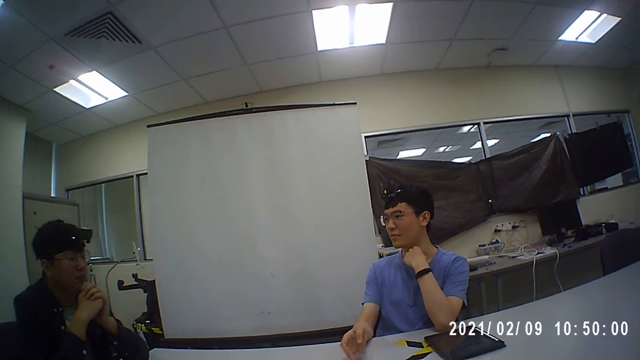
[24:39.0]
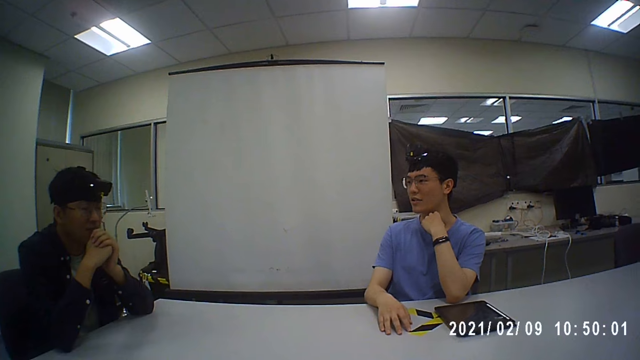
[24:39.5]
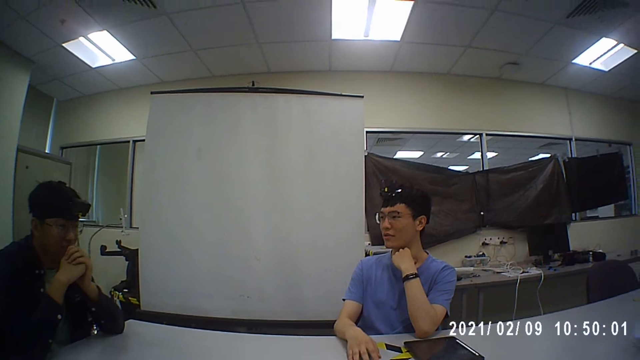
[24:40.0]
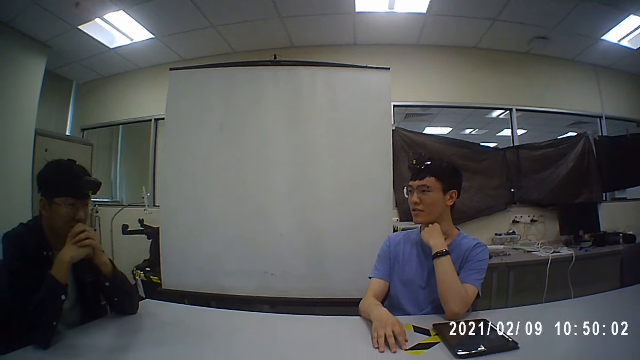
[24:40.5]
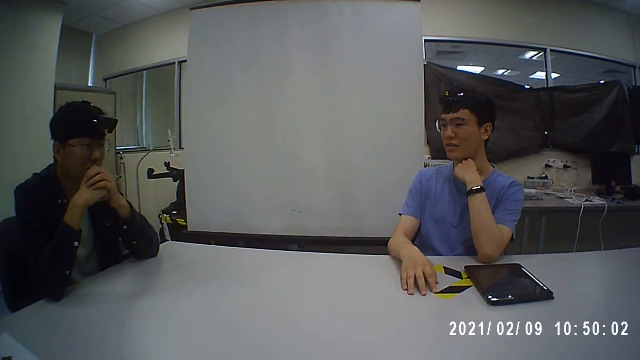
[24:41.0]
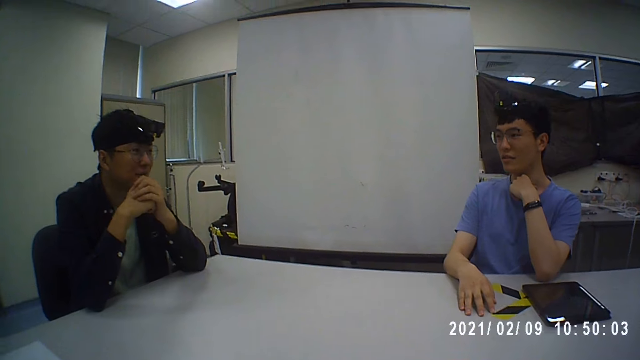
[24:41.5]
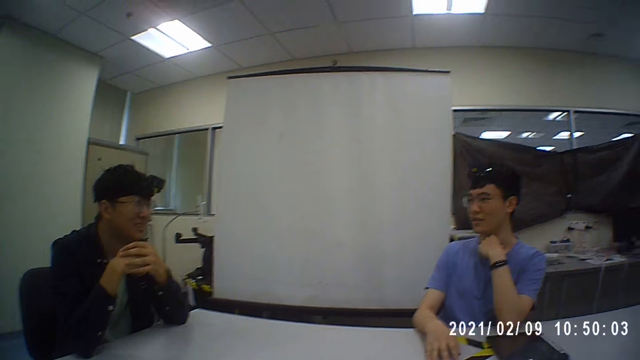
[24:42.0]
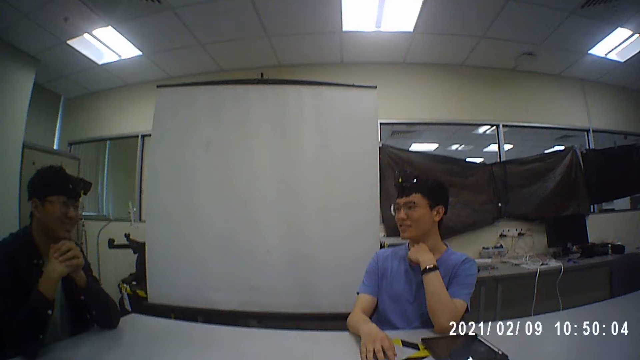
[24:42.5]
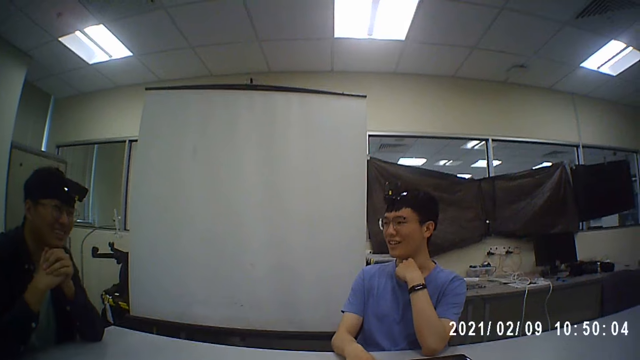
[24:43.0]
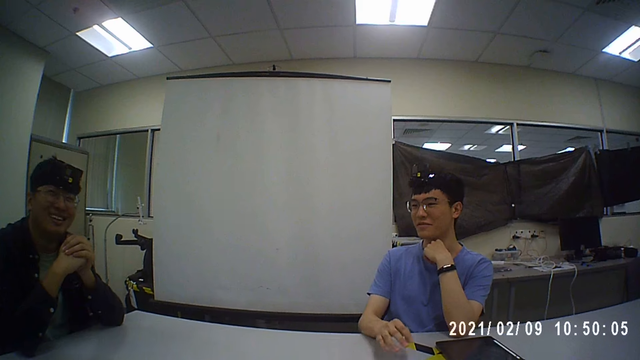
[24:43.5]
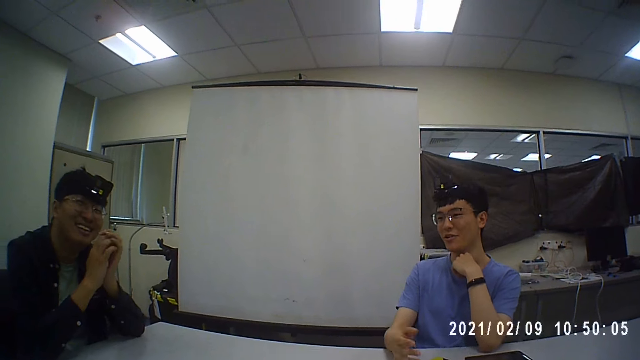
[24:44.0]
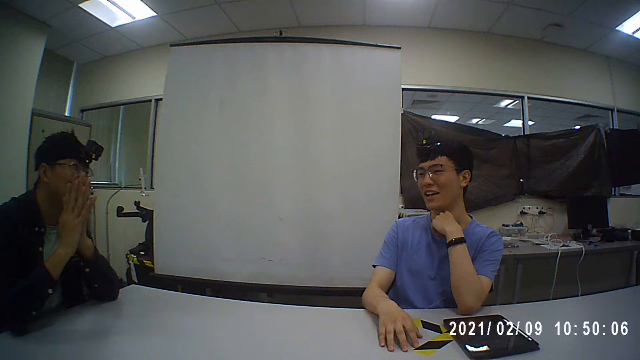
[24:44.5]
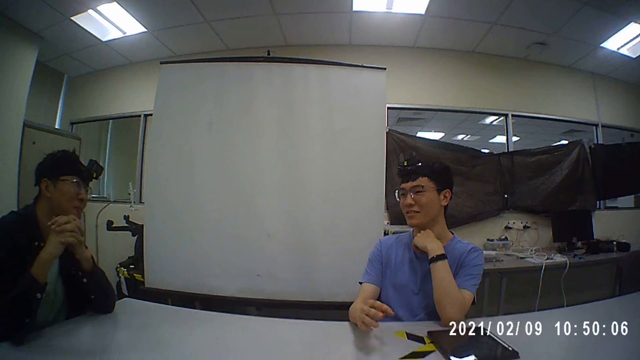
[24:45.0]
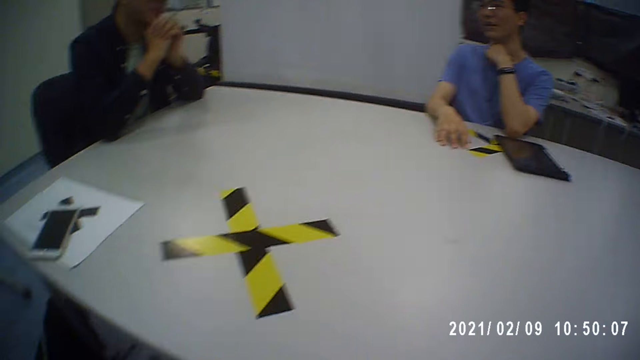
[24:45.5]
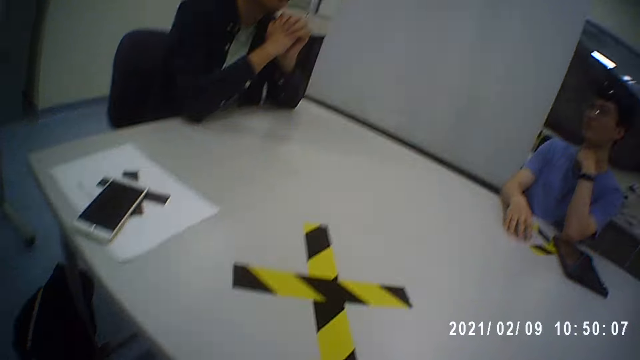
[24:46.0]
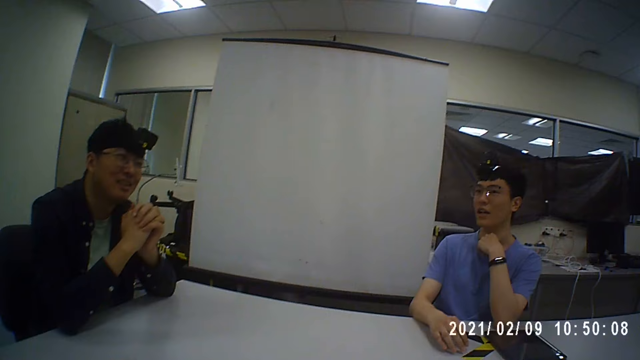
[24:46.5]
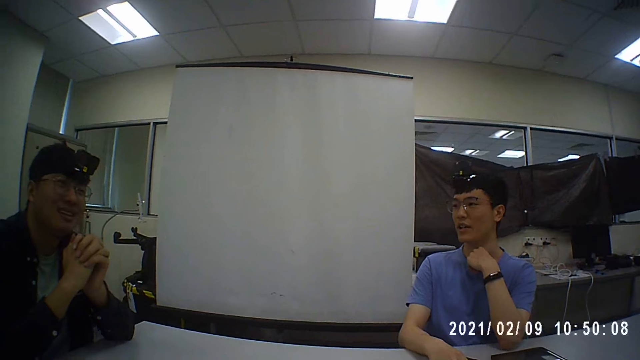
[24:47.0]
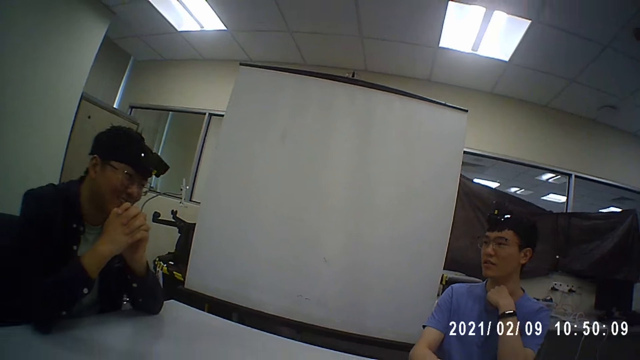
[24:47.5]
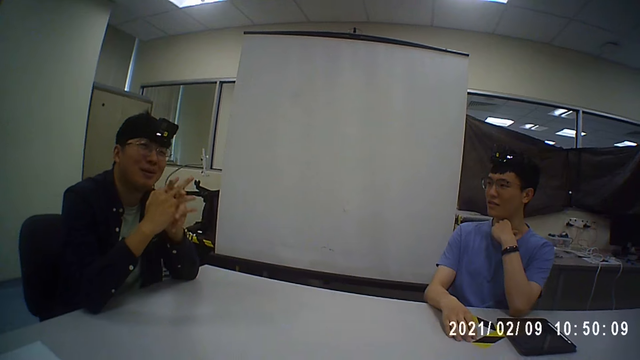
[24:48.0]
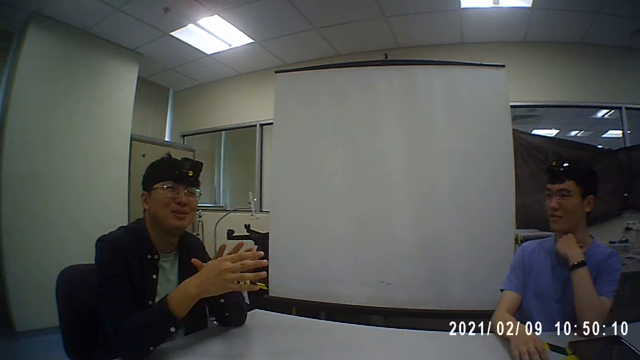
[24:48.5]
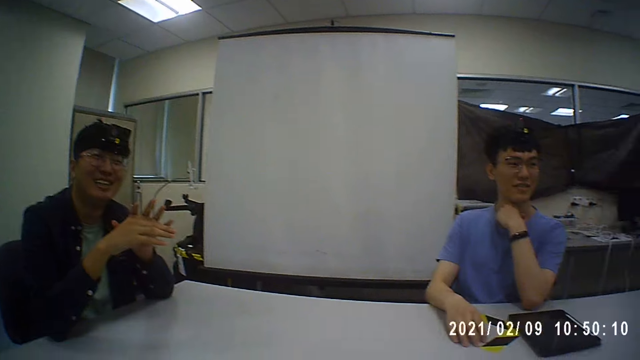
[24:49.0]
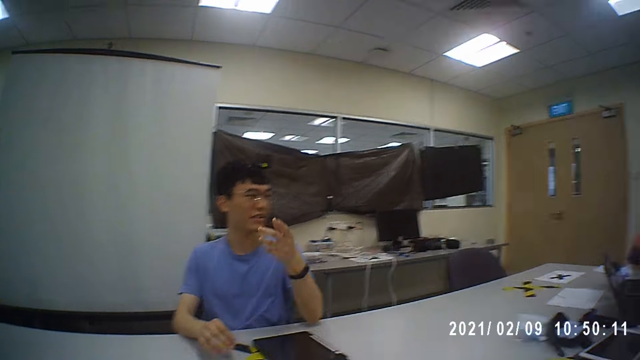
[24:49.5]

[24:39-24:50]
The camera wearer looks around. A man moves his hand. The man points with his left hand. The camera wearer converses with the man and another man.
